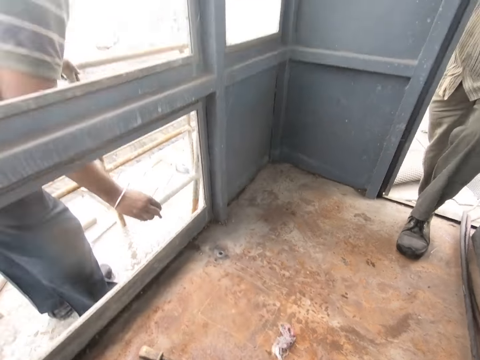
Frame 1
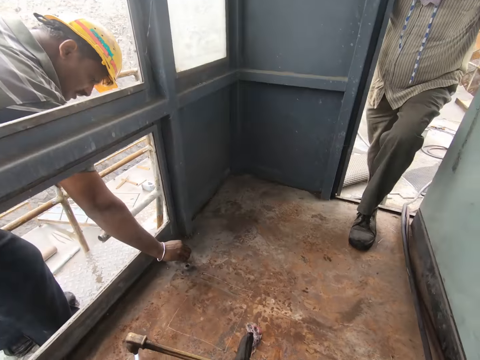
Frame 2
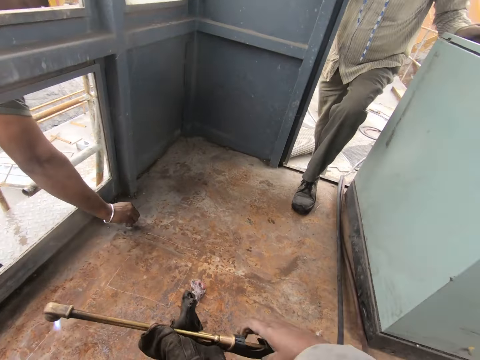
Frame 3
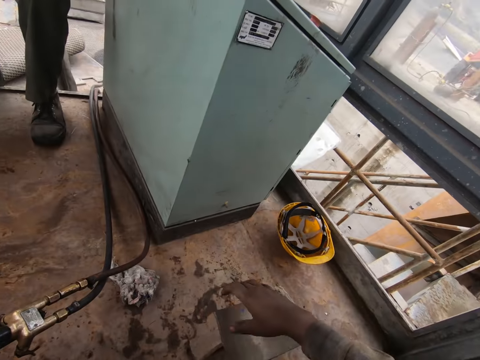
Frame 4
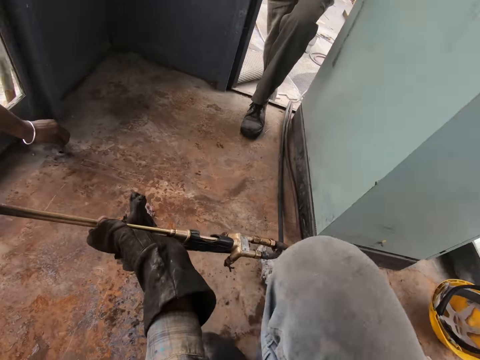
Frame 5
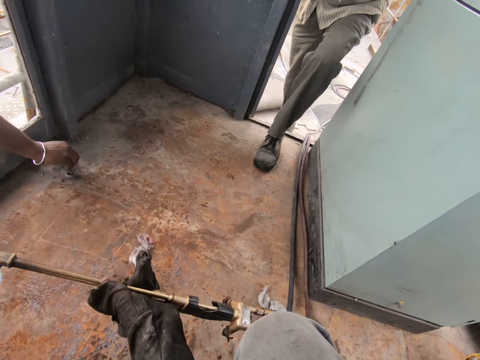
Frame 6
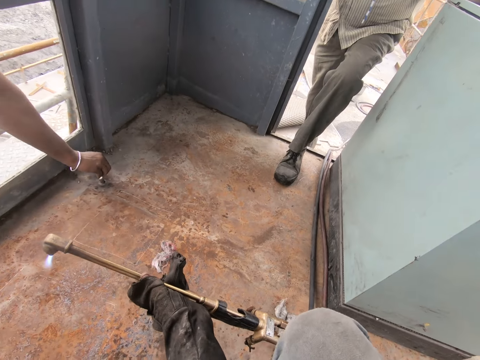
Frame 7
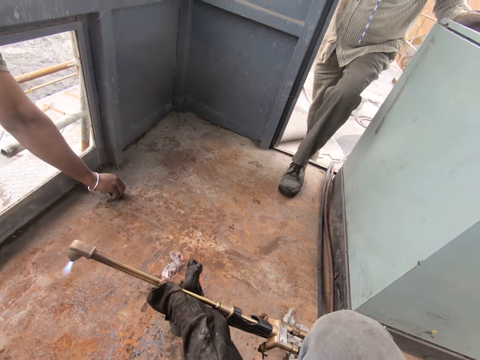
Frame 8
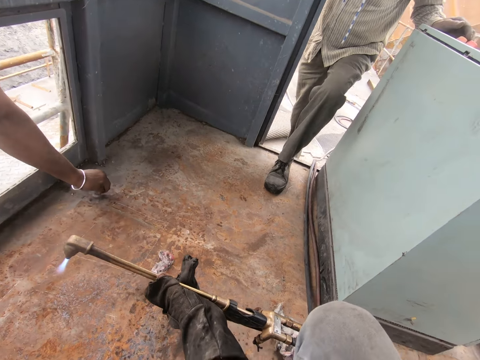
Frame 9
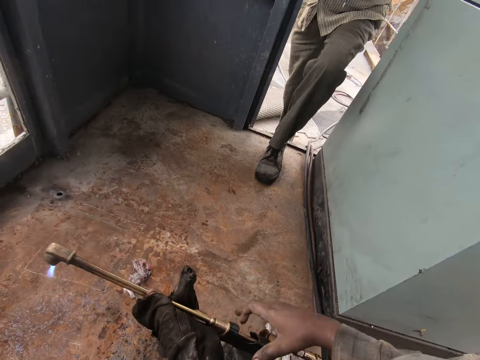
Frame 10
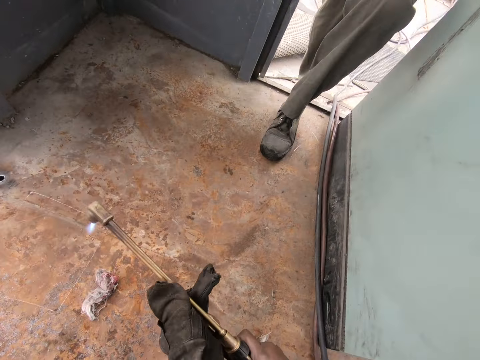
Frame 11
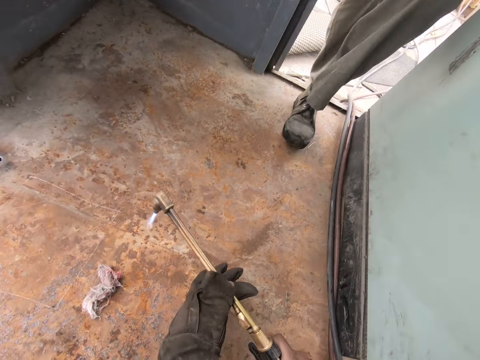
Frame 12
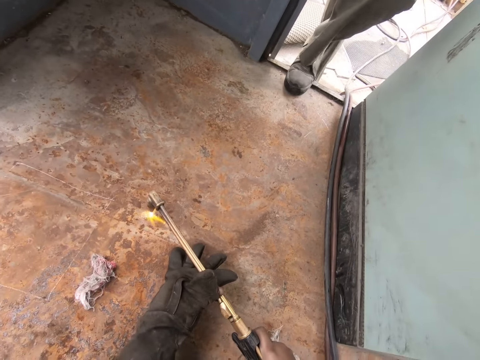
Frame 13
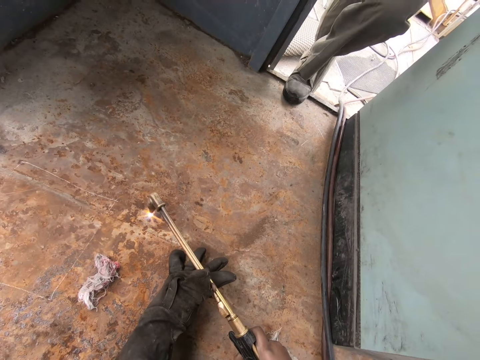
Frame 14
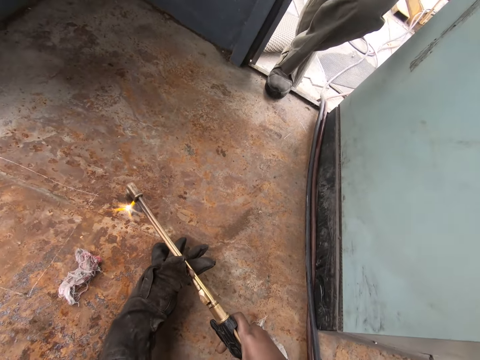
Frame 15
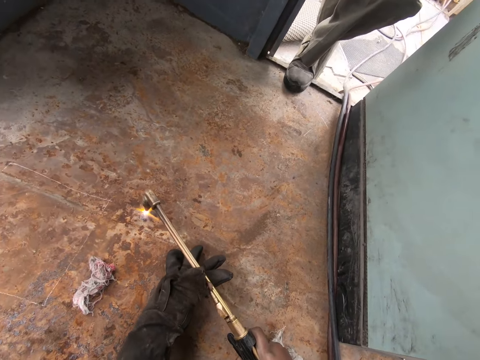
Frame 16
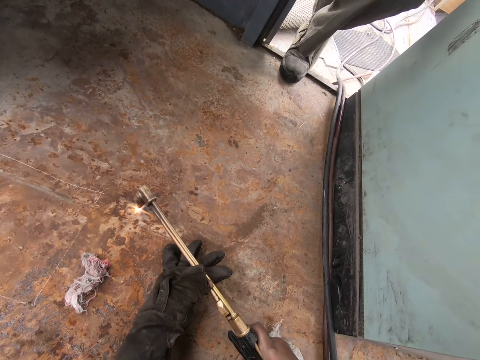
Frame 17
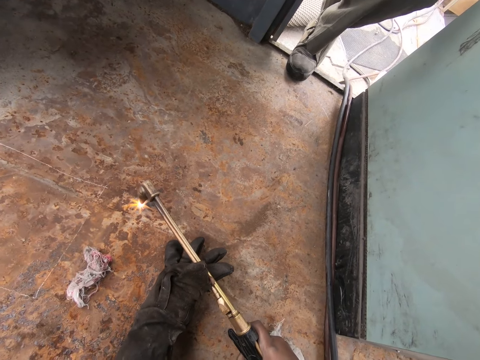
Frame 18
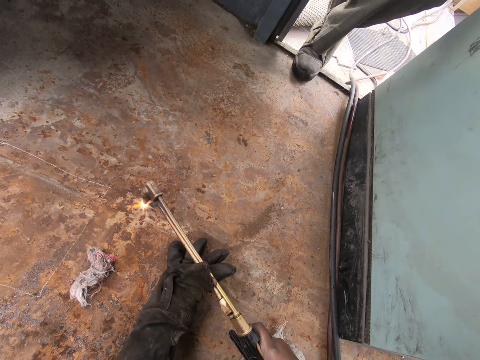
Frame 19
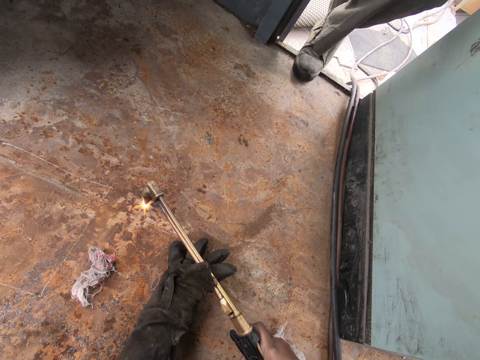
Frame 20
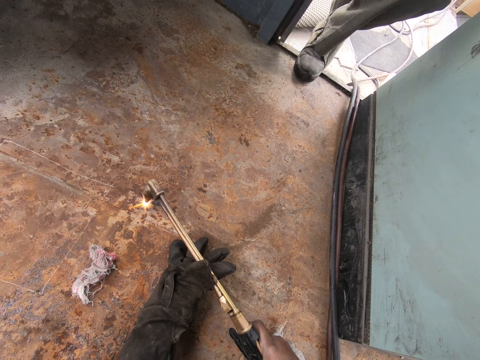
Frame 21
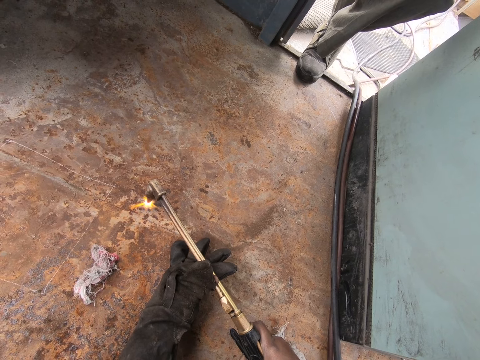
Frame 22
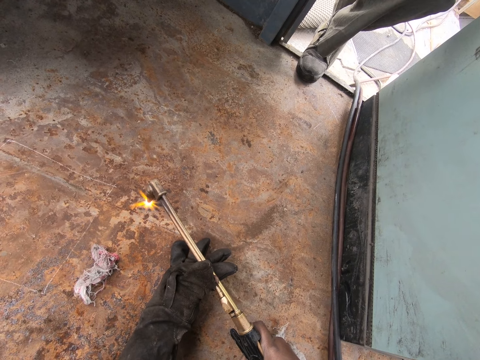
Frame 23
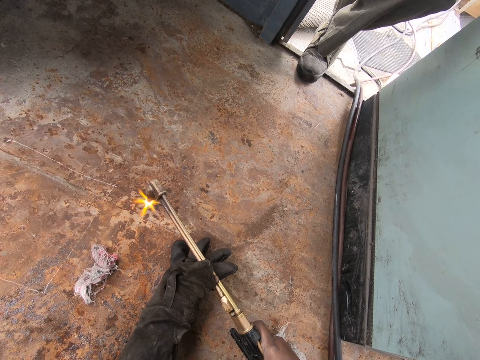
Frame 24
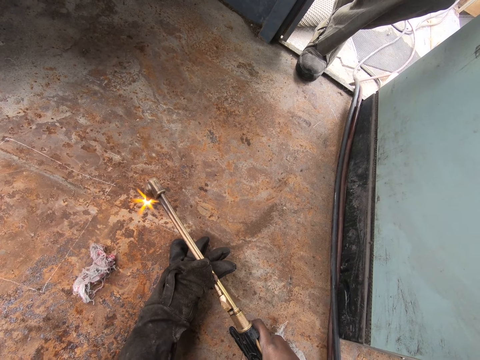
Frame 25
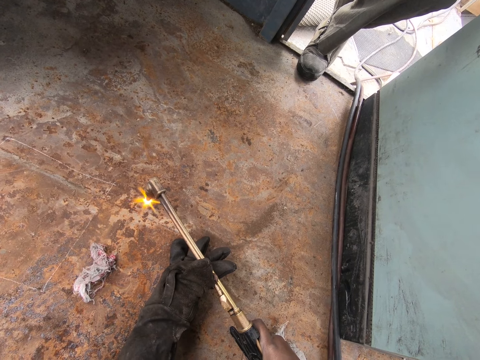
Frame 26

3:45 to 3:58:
A person fits the metal on the hole. The camera wearer heats another hole on the floor.

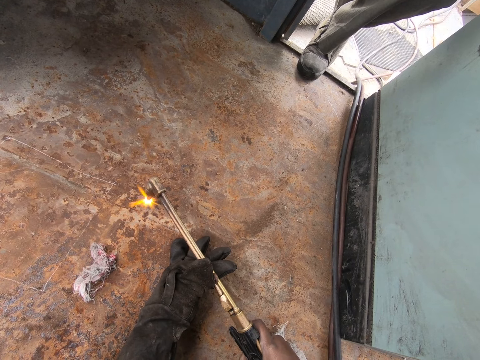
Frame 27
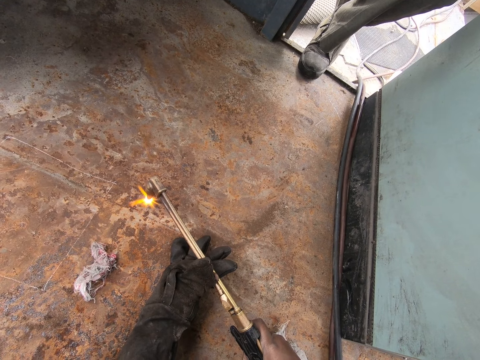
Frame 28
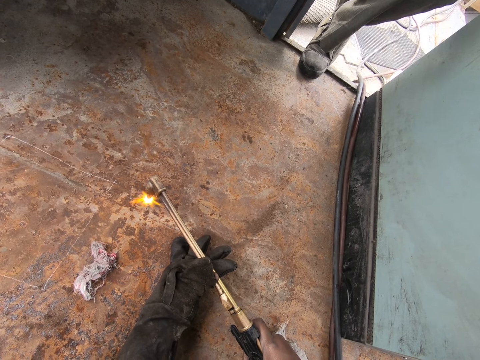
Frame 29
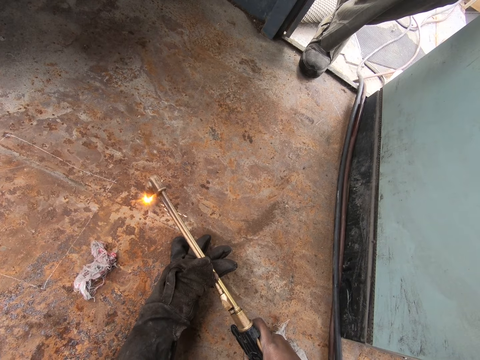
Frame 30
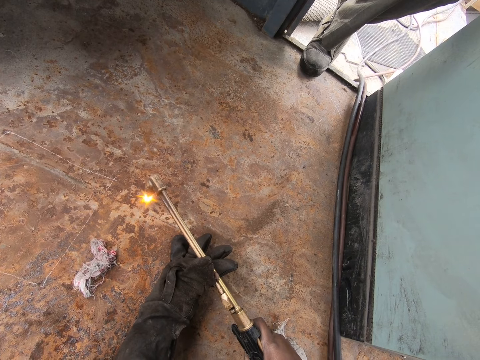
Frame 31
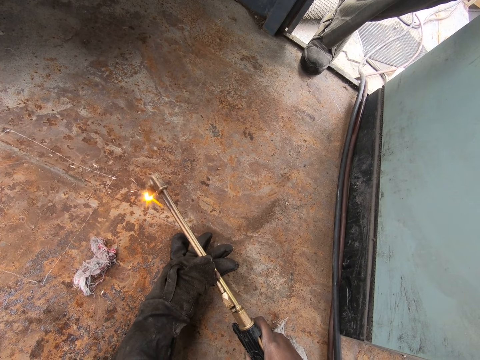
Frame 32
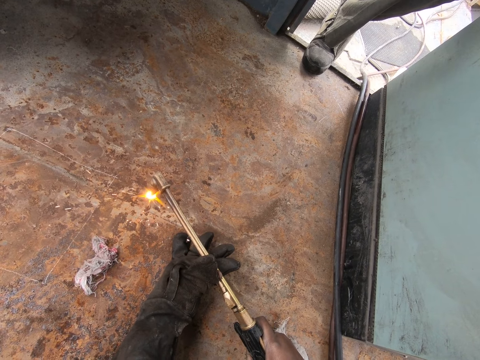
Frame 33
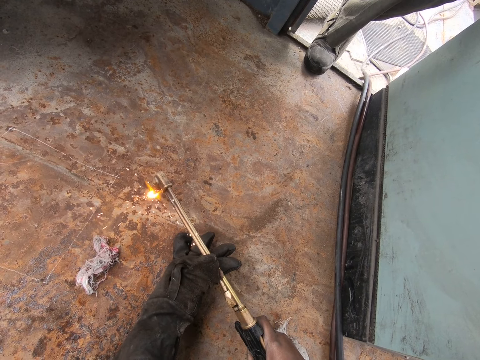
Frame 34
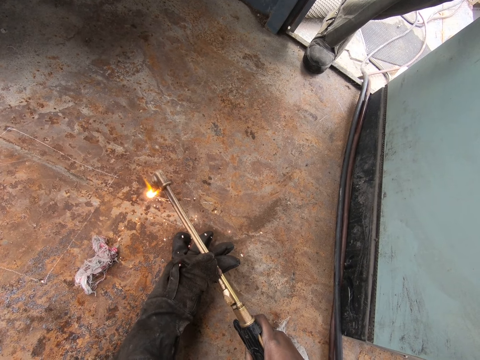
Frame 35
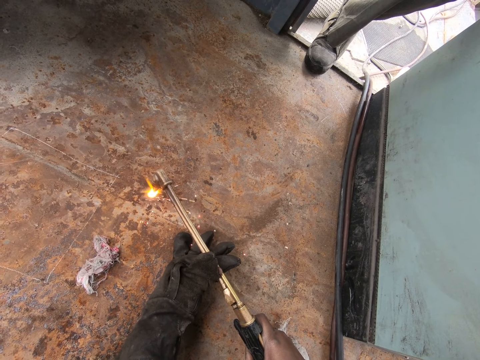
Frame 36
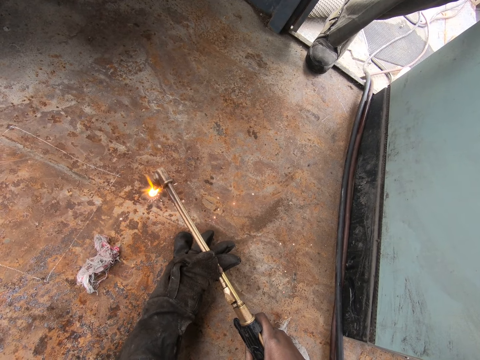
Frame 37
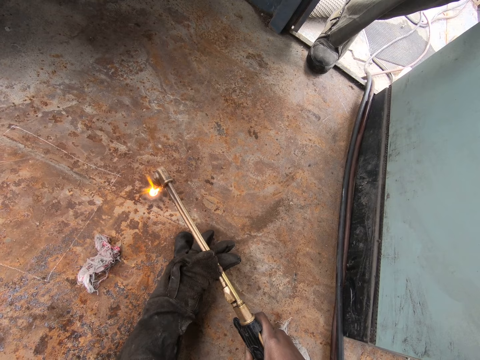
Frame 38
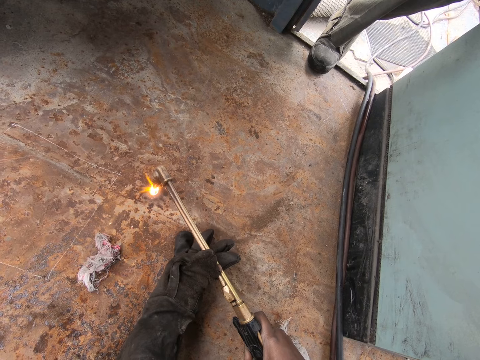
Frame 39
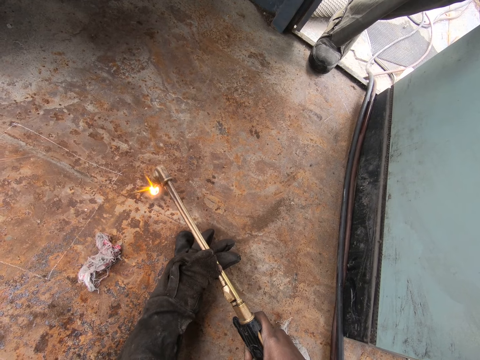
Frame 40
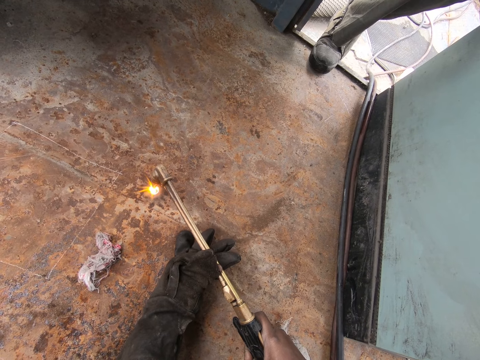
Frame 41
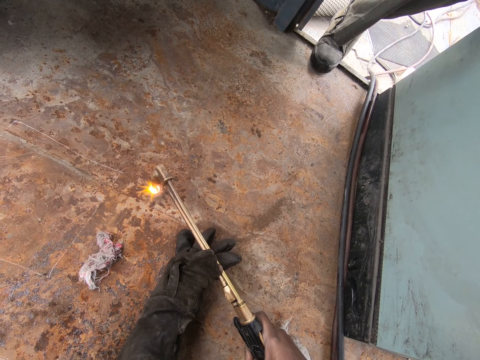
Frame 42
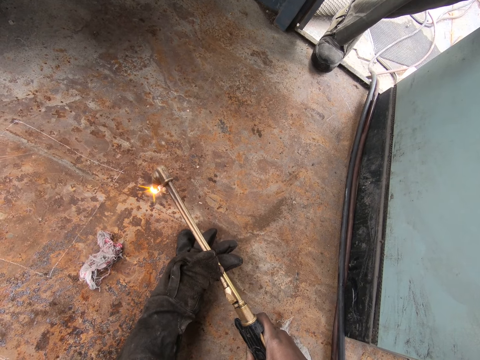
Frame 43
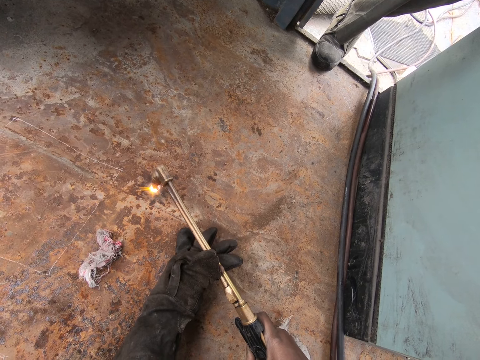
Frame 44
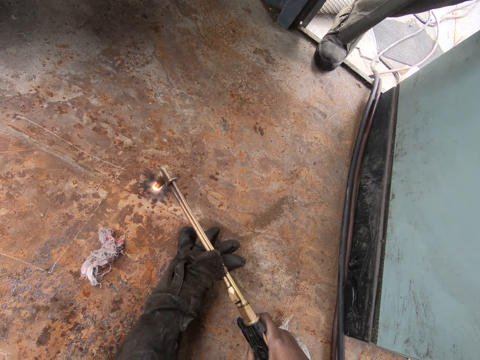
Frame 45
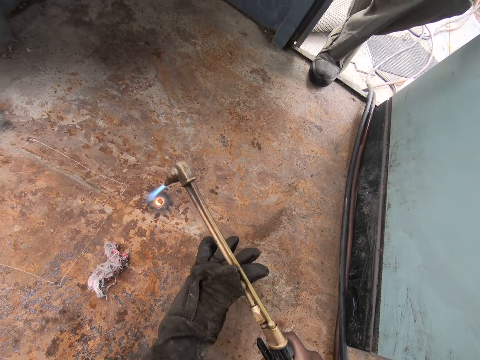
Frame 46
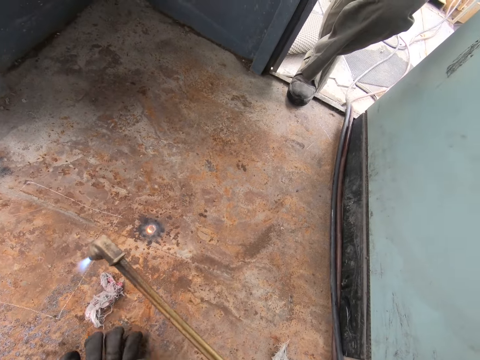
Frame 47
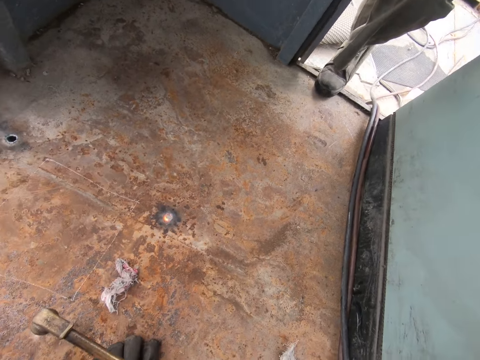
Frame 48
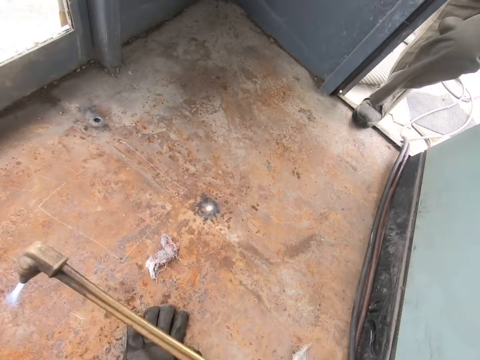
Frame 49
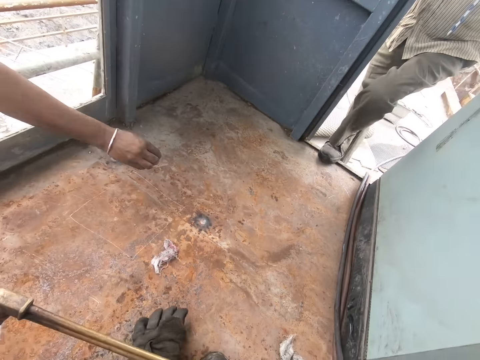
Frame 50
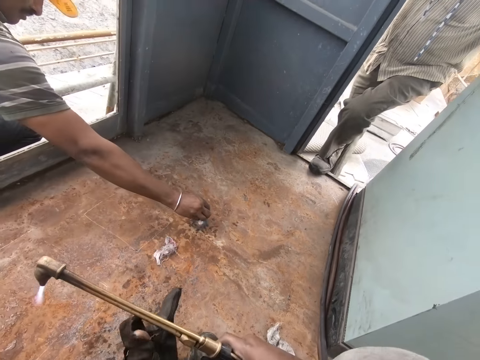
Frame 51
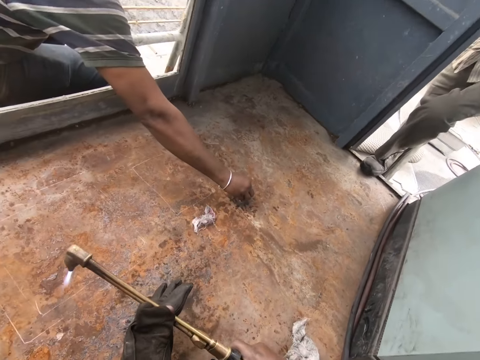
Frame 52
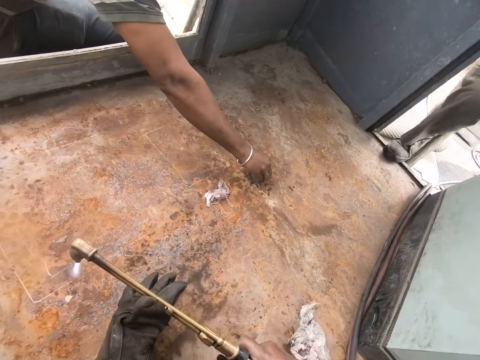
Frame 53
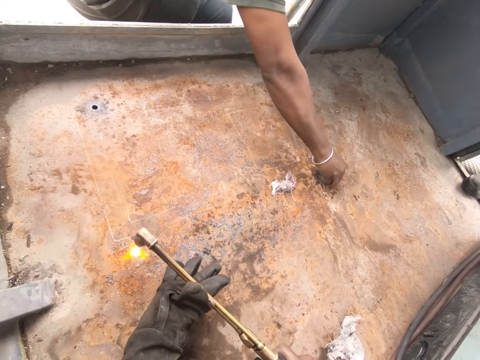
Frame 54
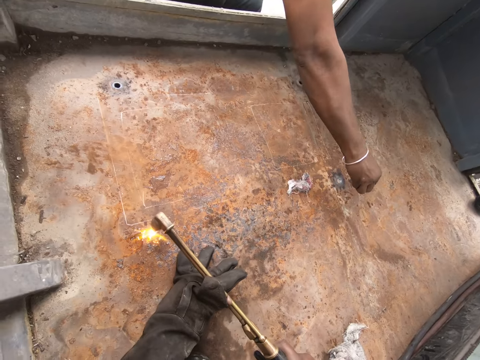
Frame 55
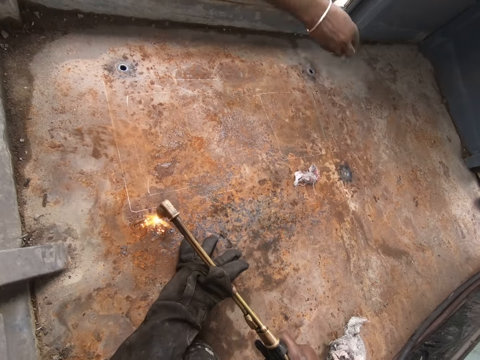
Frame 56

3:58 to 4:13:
The camera wearer burns the floor. They move the machine. A person fits the machine on the metal and puts the metal in the floor.
